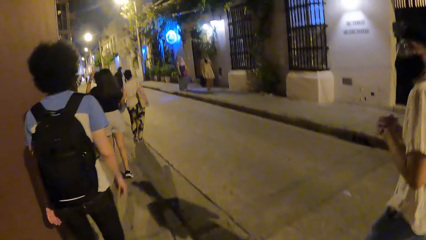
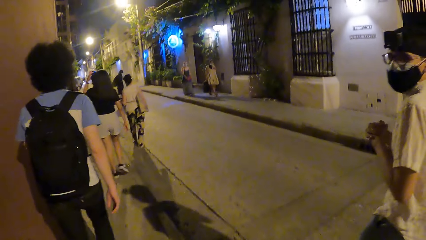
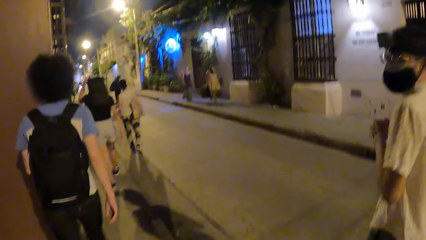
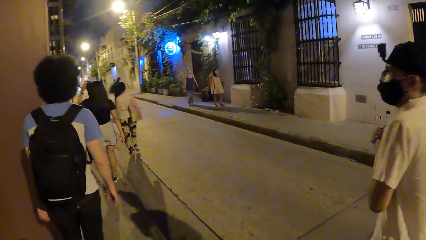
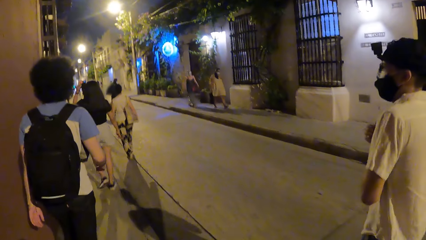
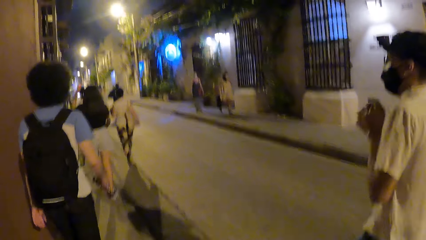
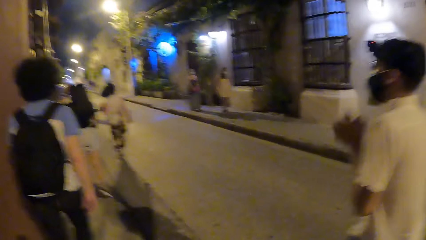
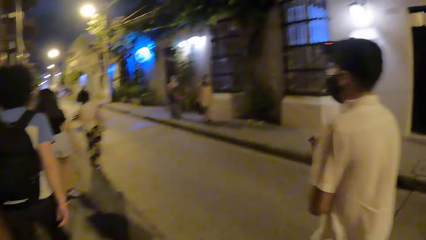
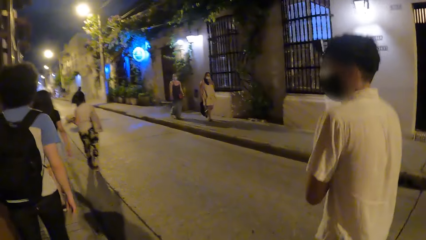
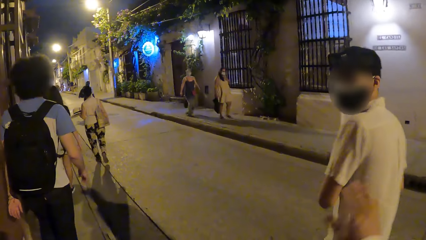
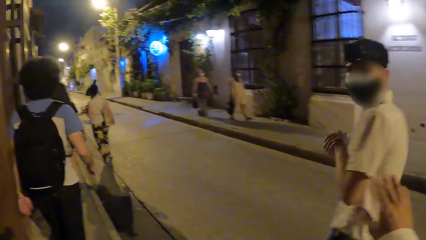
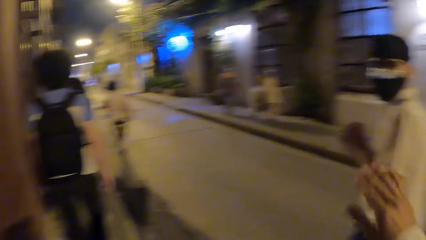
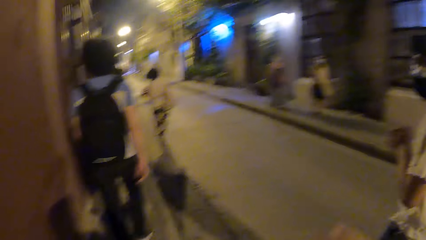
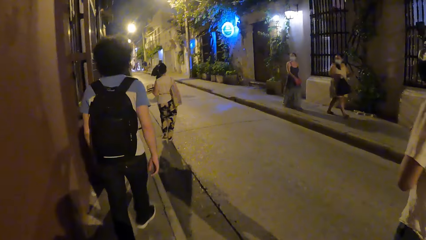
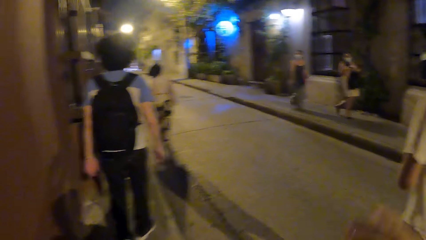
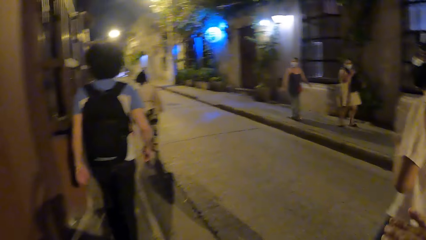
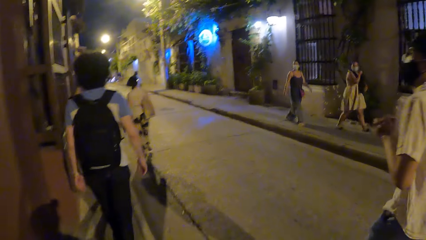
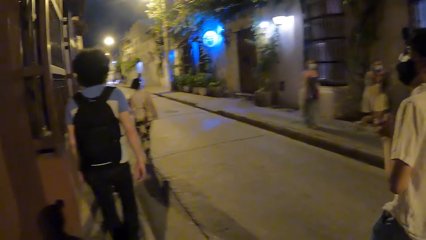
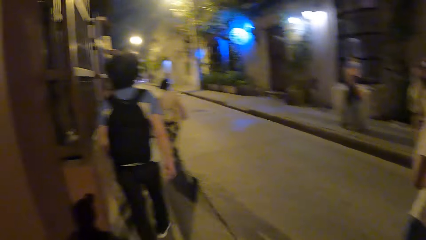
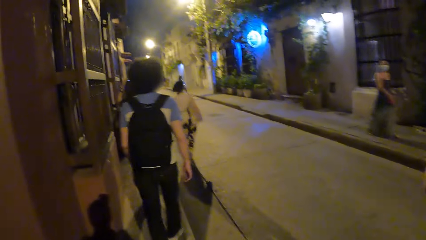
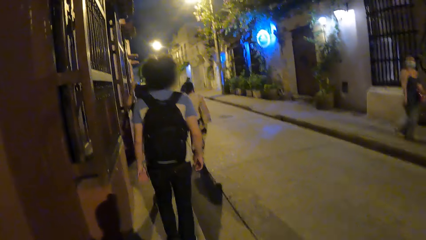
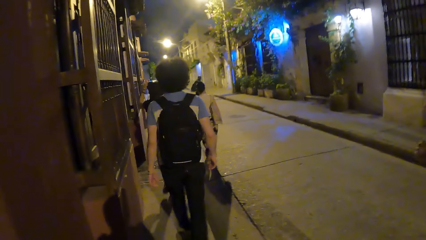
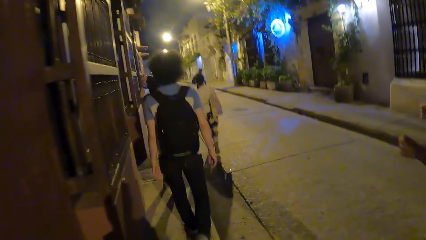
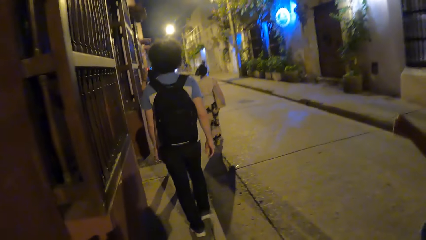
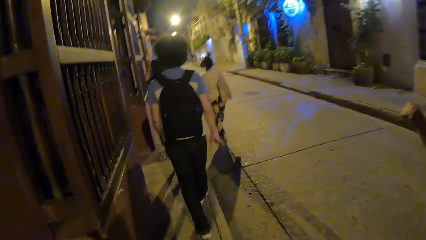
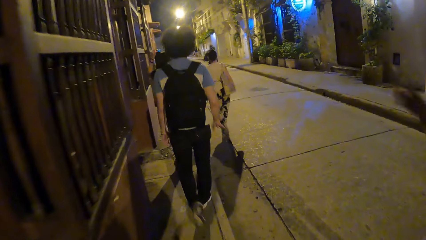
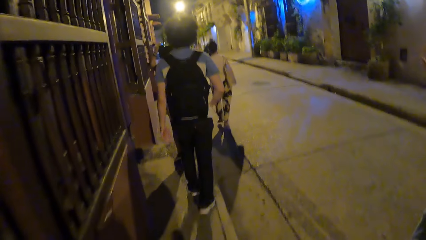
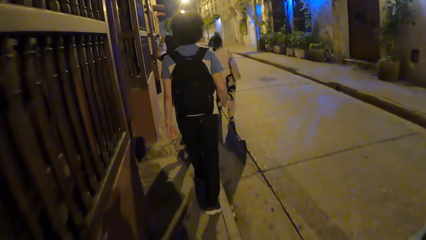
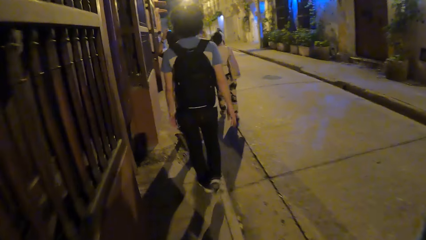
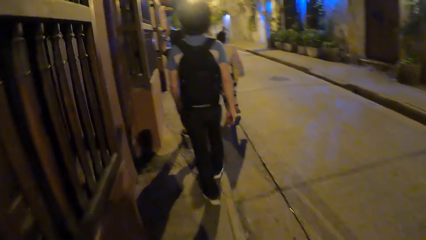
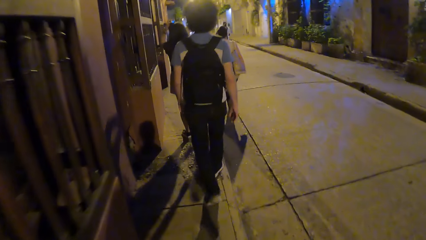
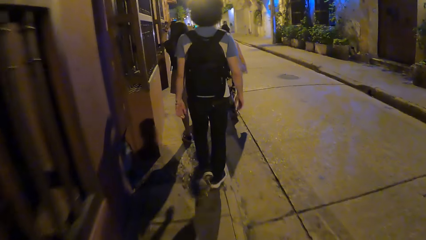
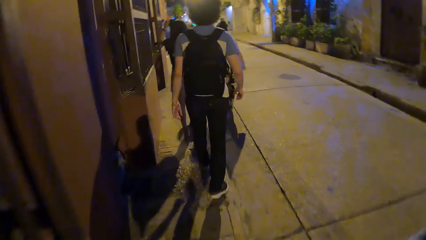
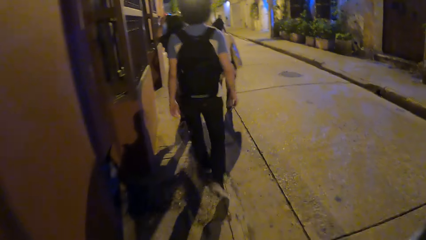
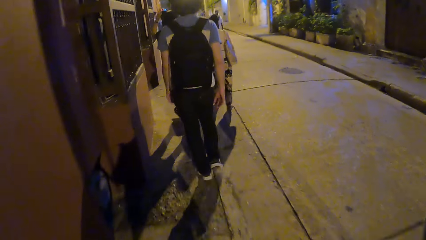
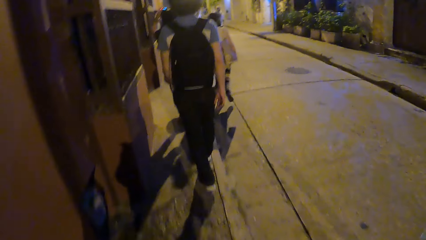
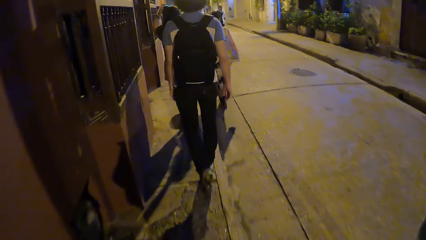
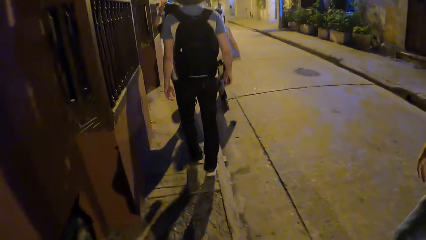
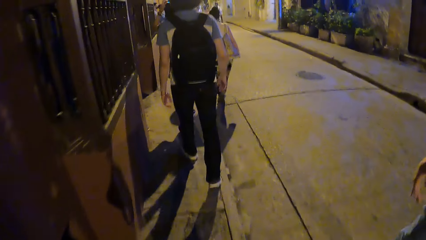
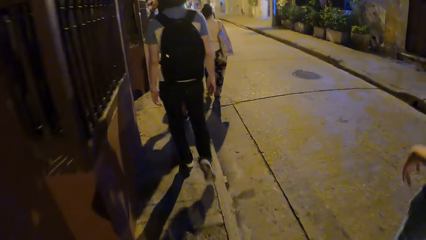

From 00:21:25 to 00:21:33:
The camera wearer lifts the right hand.

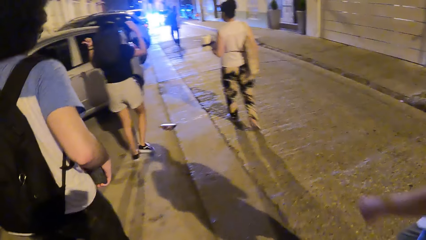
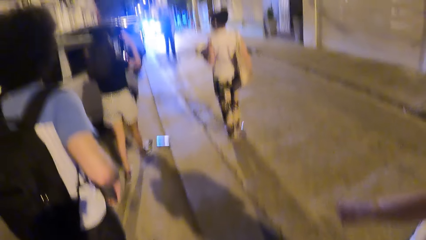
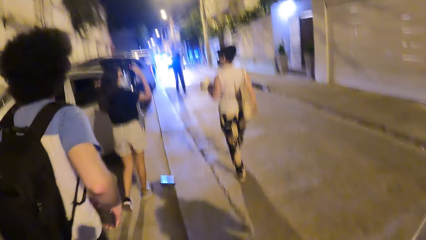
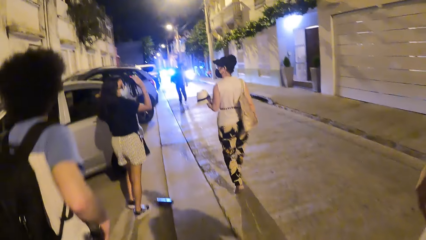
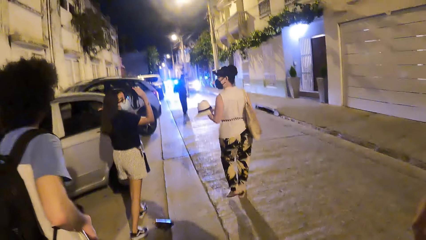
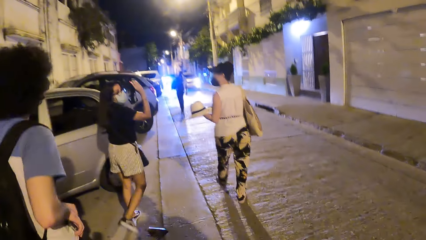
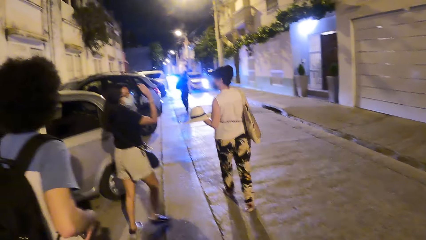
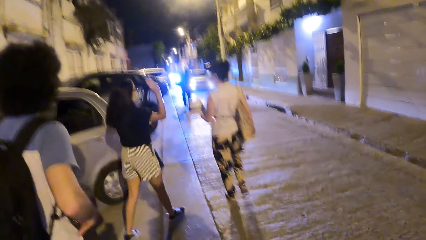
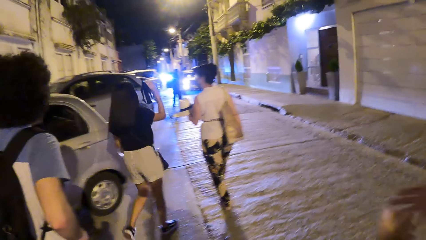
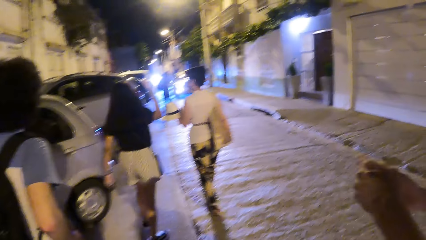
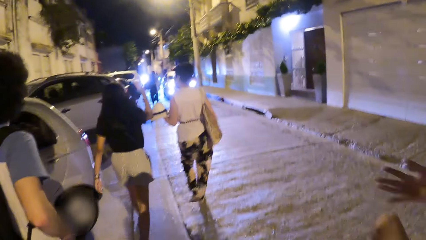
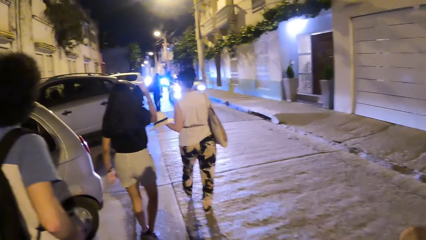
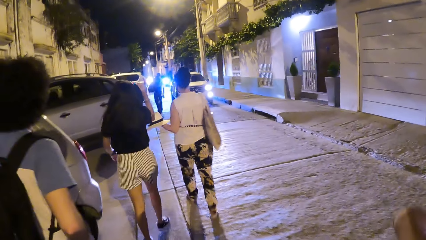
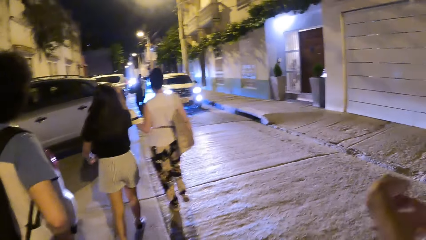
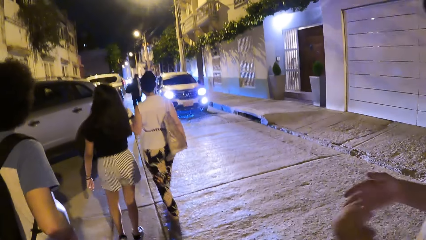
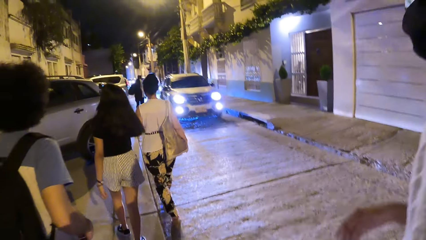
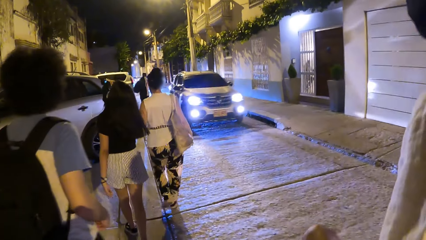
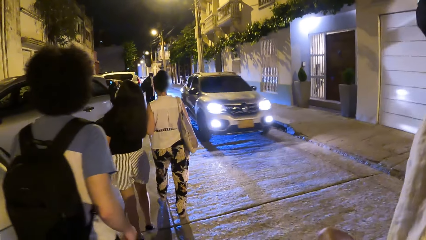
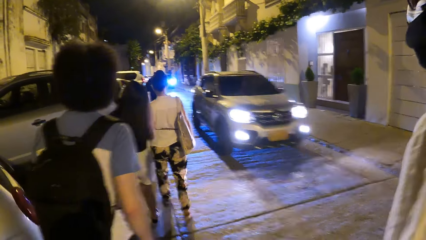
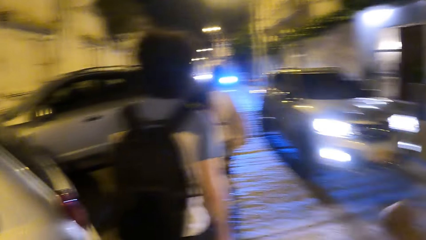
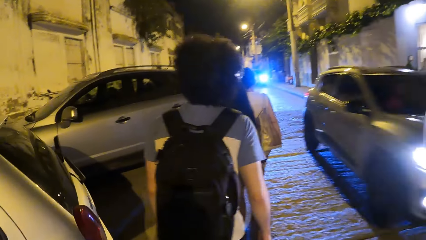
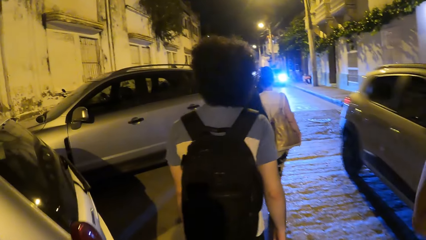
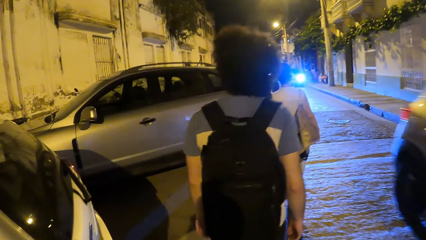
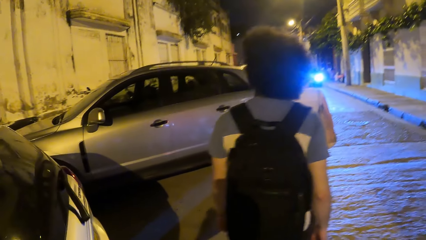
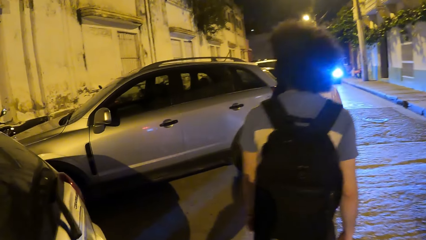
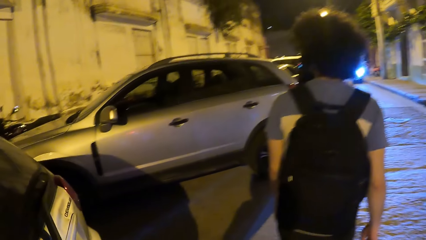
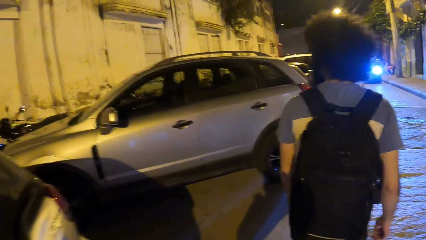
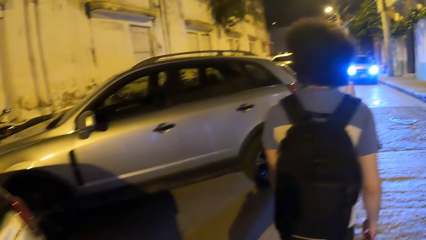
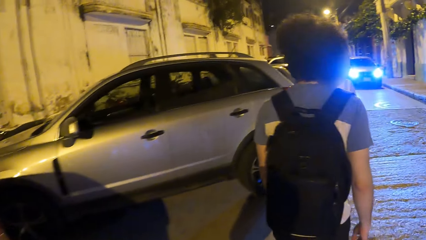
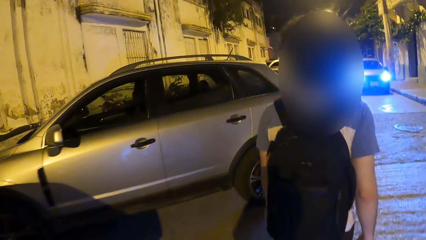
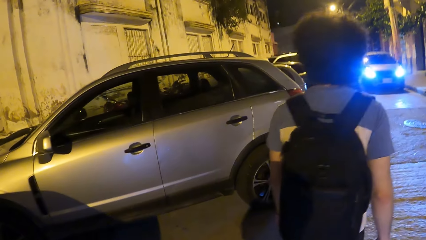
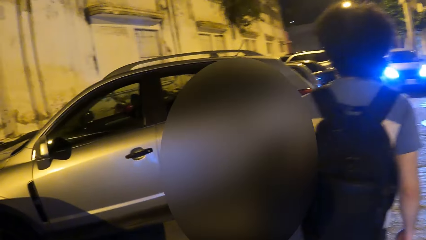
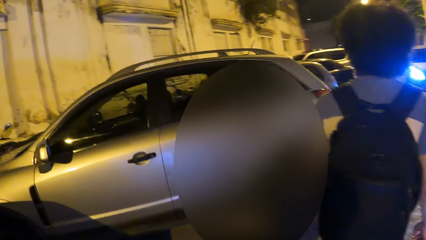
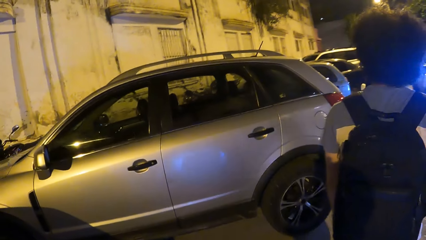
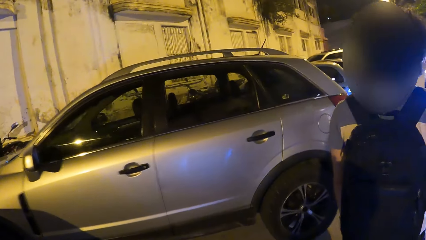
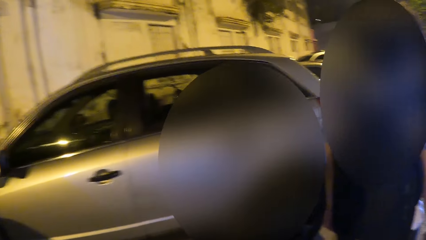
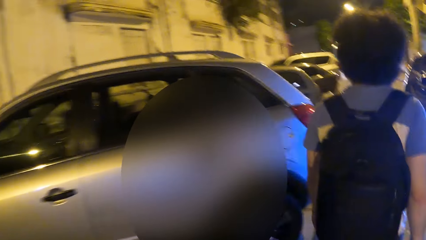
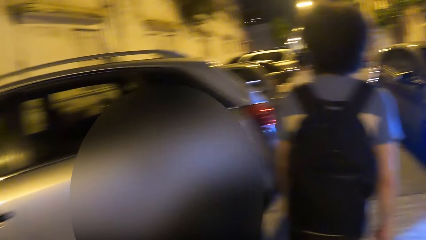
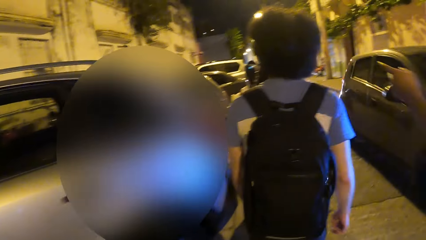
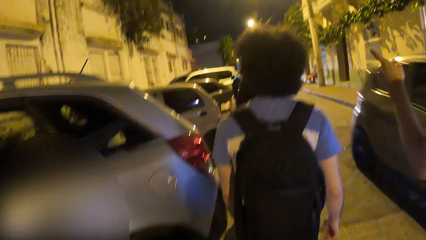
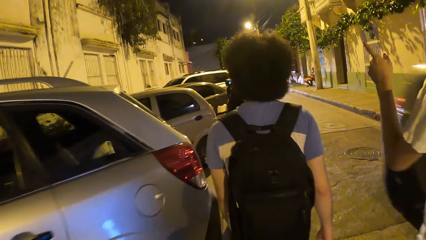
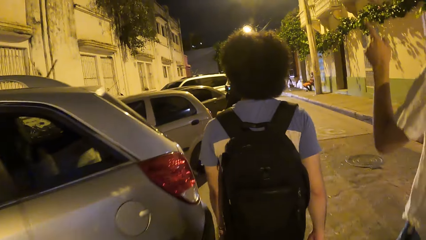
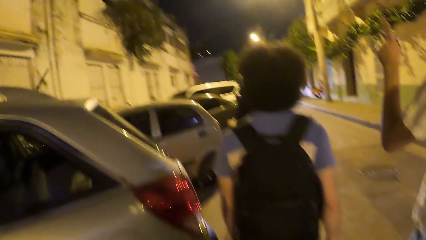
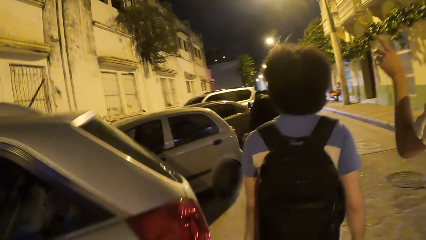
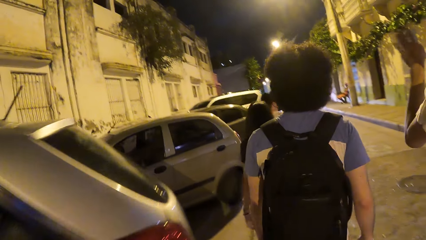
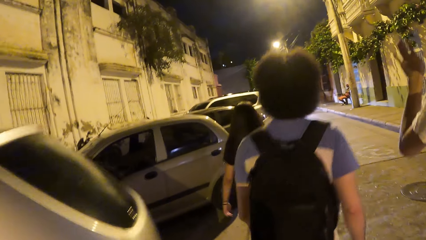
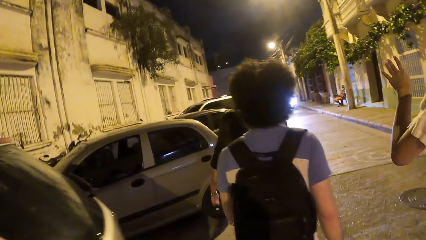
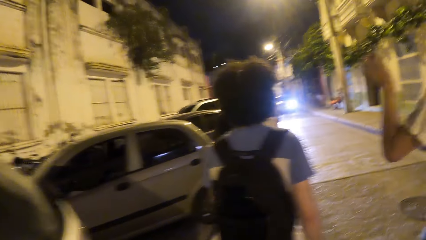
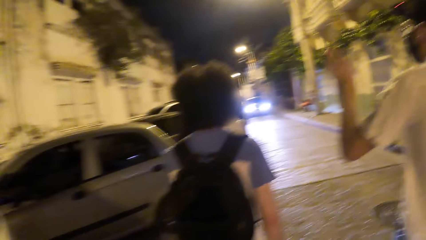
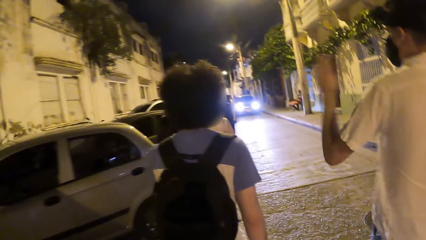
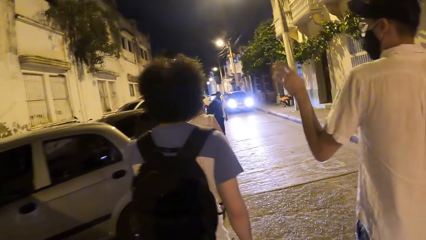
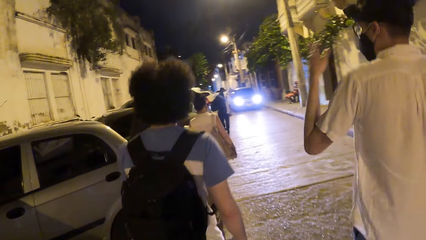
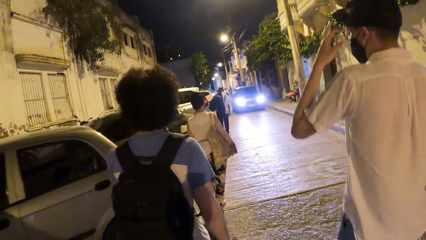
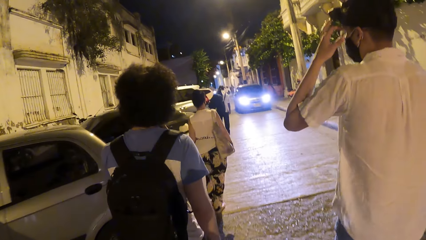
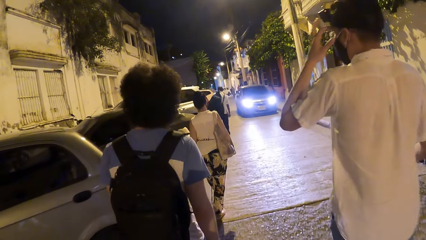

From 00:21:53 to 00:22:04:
A man counts fingers. The camera wearer looks at a vehicle. The man points a finger on the left. The camera wearer walks.
